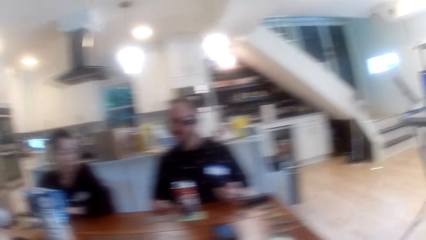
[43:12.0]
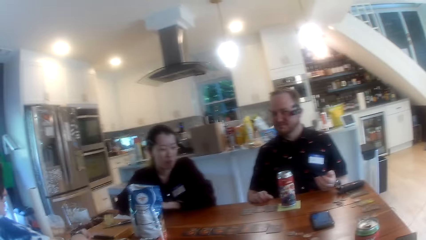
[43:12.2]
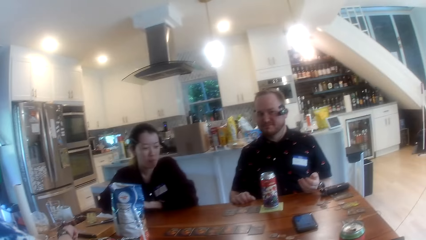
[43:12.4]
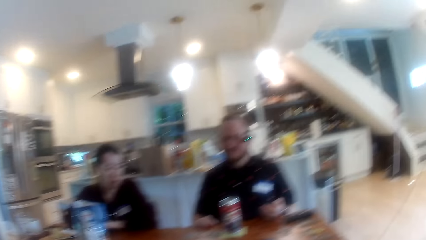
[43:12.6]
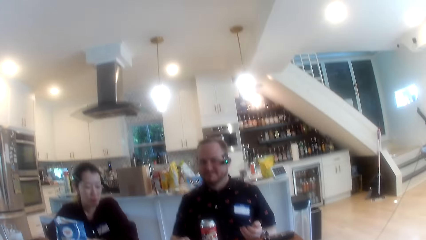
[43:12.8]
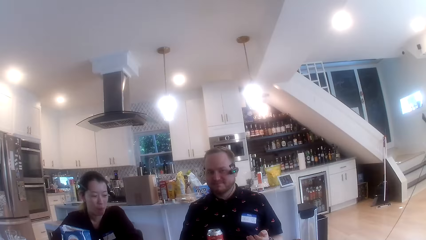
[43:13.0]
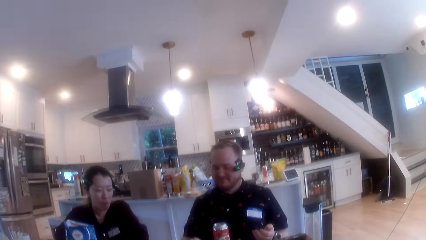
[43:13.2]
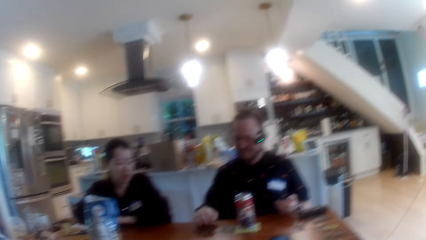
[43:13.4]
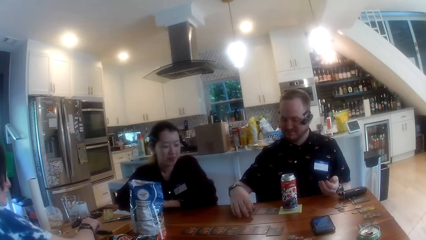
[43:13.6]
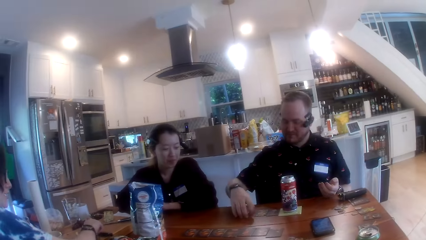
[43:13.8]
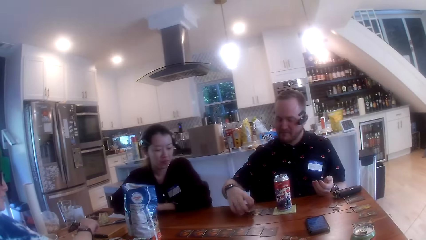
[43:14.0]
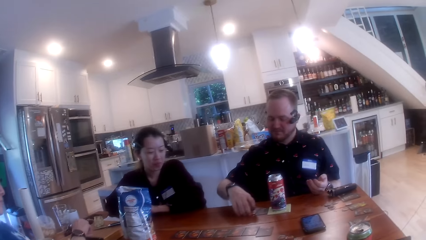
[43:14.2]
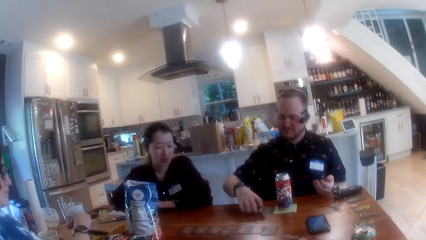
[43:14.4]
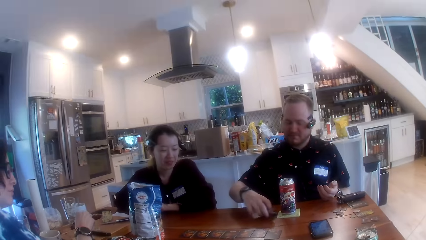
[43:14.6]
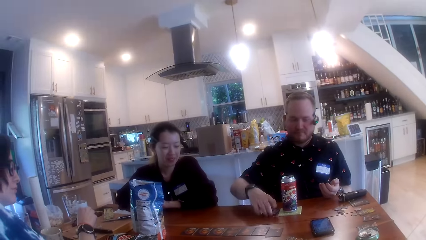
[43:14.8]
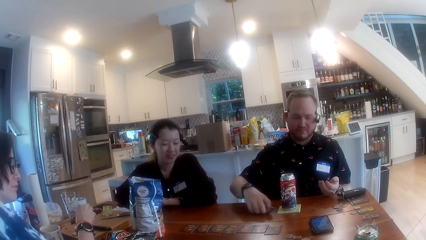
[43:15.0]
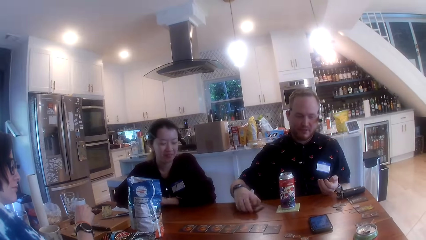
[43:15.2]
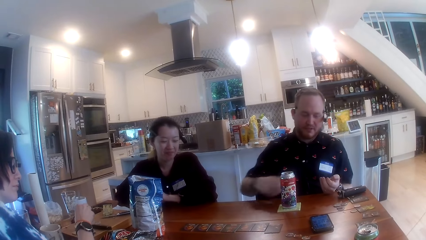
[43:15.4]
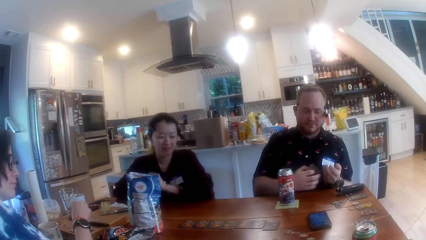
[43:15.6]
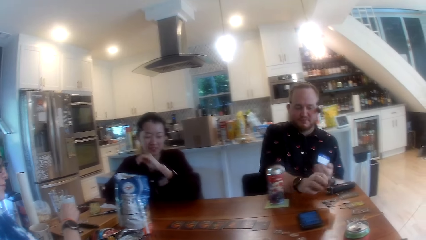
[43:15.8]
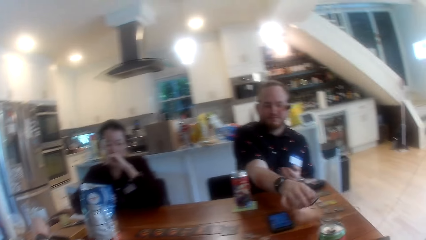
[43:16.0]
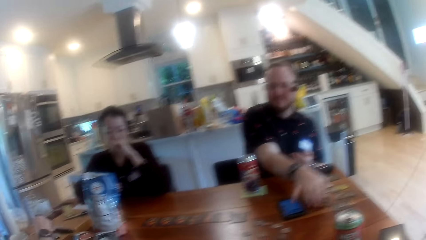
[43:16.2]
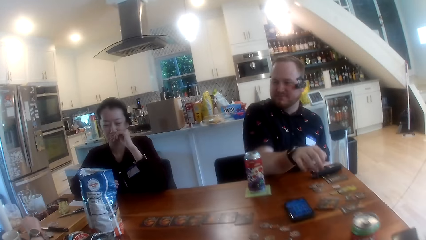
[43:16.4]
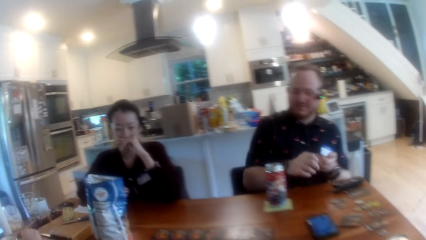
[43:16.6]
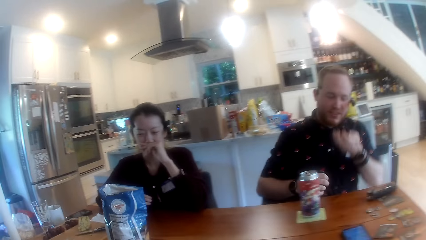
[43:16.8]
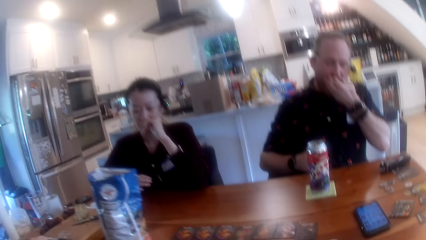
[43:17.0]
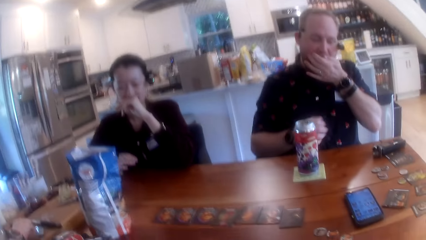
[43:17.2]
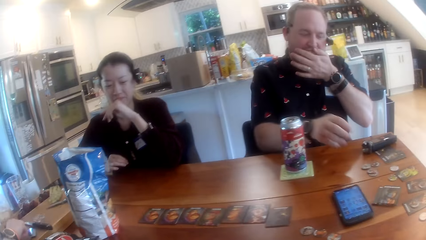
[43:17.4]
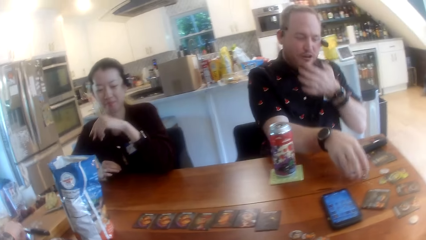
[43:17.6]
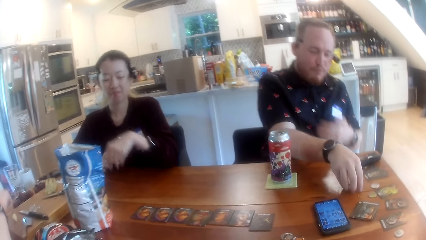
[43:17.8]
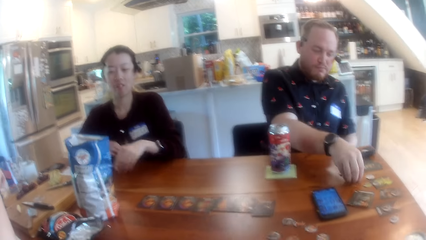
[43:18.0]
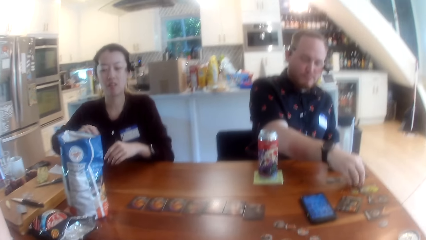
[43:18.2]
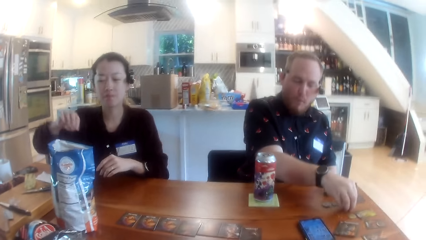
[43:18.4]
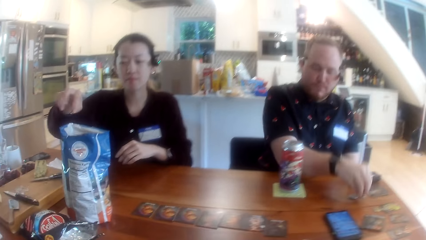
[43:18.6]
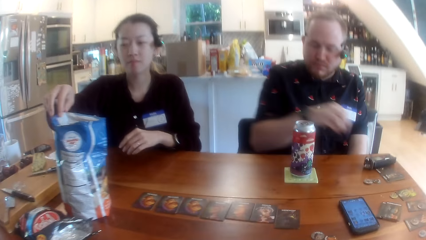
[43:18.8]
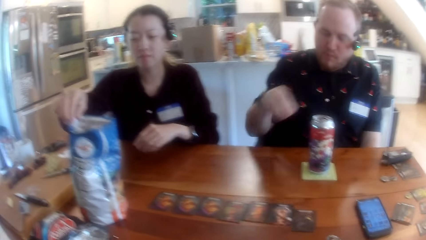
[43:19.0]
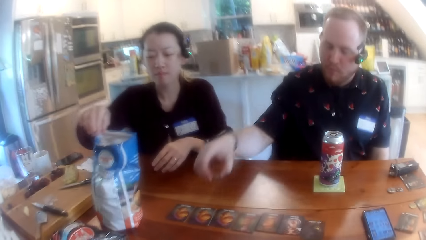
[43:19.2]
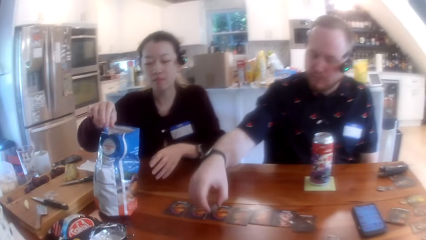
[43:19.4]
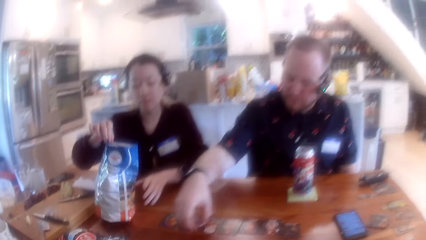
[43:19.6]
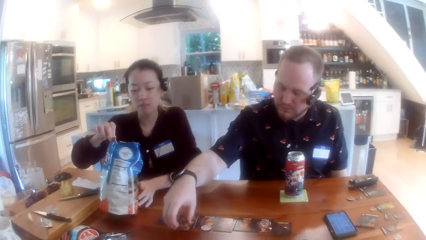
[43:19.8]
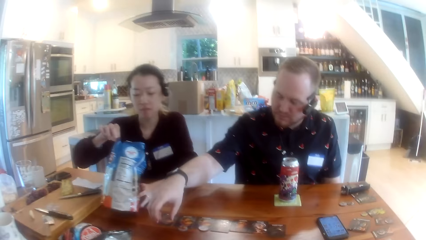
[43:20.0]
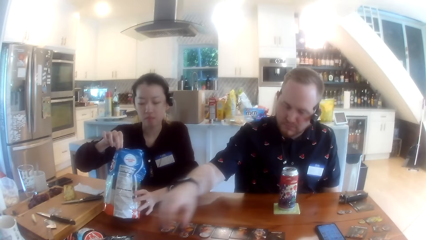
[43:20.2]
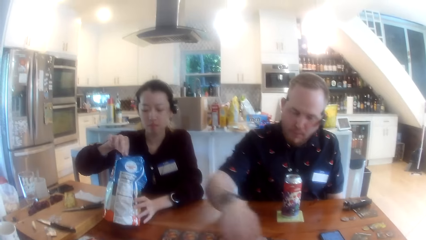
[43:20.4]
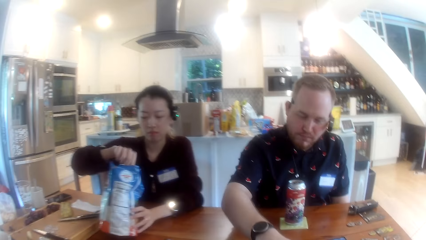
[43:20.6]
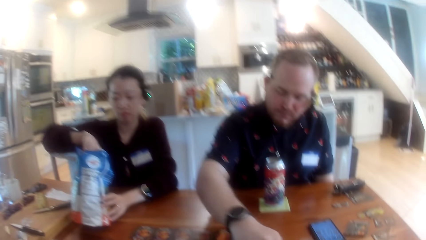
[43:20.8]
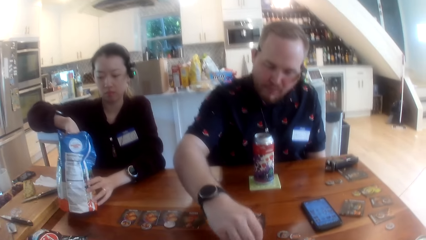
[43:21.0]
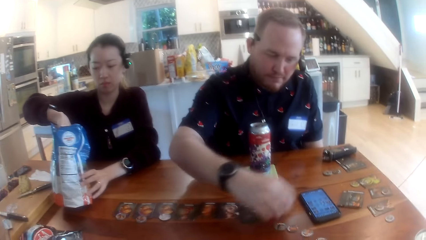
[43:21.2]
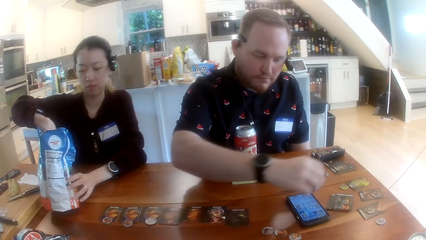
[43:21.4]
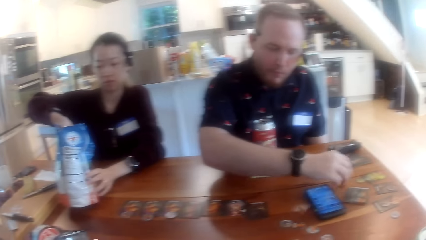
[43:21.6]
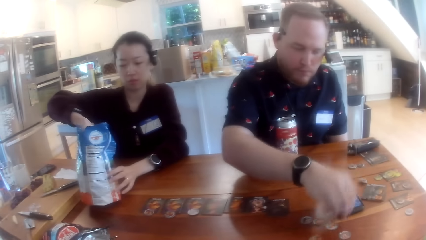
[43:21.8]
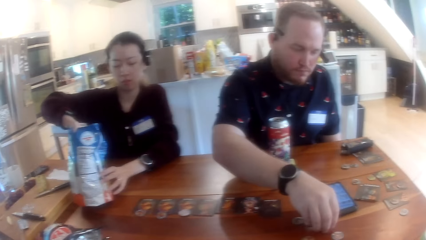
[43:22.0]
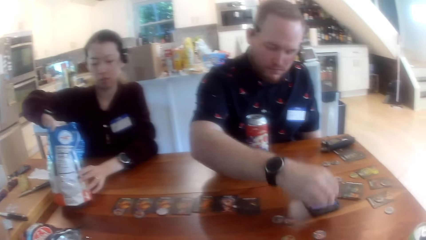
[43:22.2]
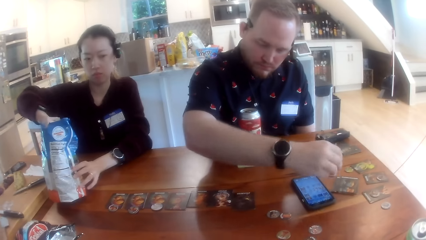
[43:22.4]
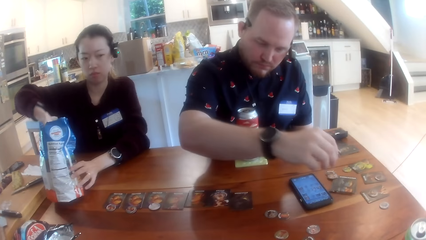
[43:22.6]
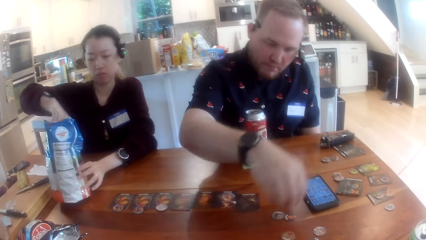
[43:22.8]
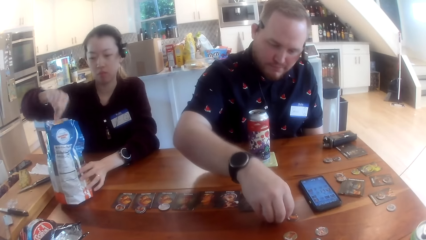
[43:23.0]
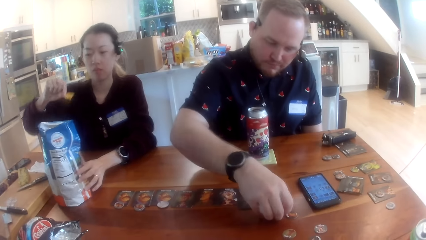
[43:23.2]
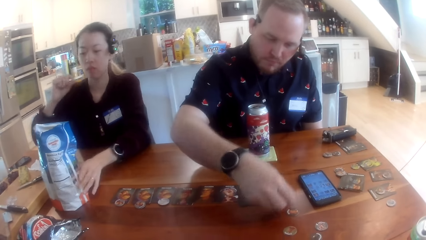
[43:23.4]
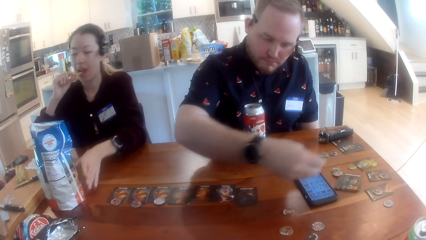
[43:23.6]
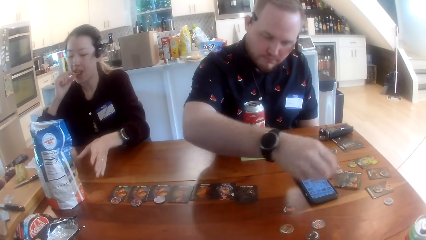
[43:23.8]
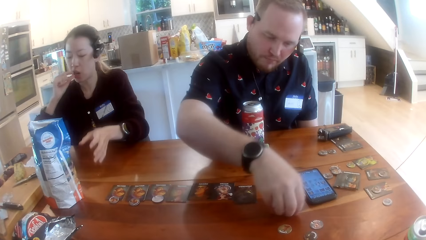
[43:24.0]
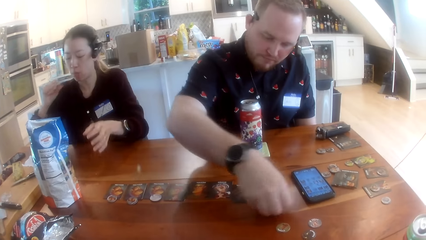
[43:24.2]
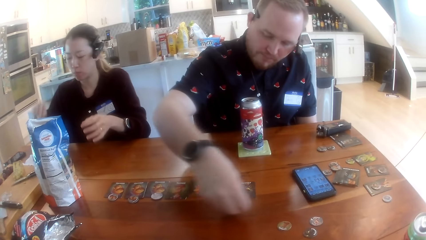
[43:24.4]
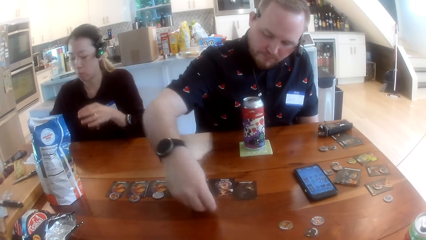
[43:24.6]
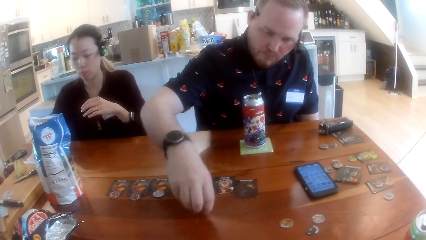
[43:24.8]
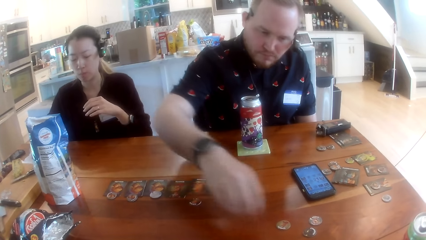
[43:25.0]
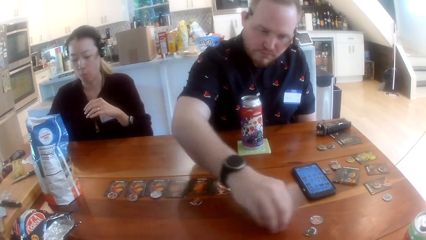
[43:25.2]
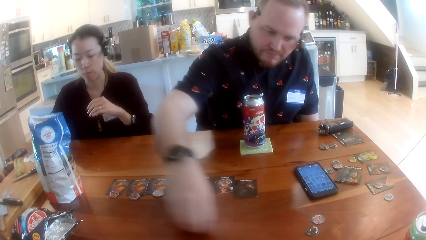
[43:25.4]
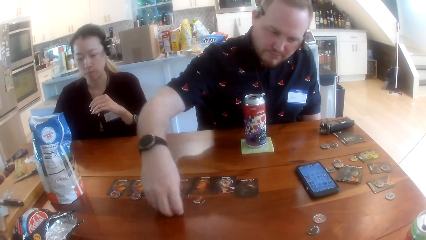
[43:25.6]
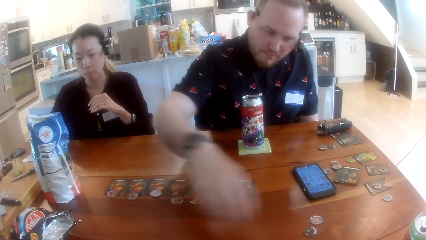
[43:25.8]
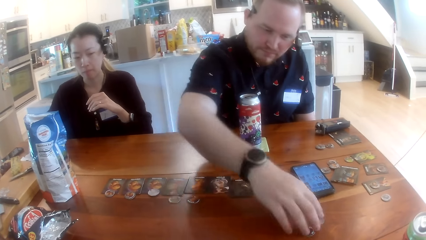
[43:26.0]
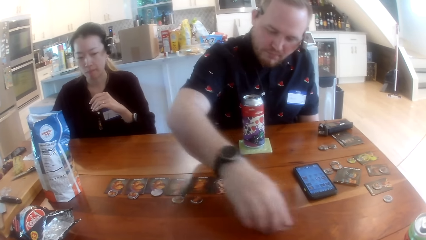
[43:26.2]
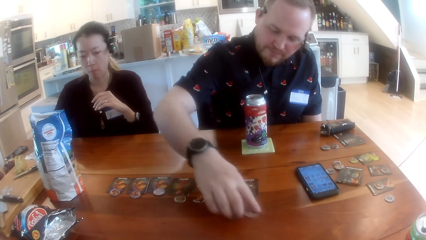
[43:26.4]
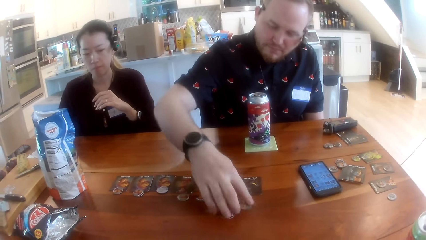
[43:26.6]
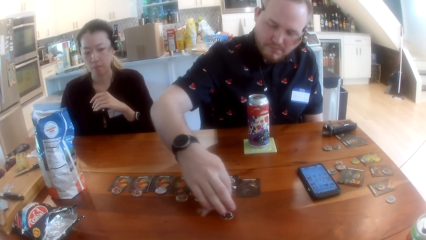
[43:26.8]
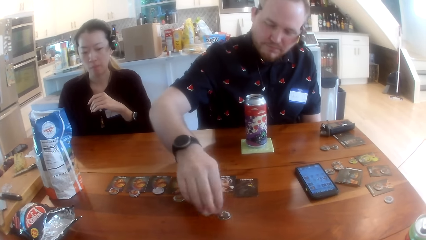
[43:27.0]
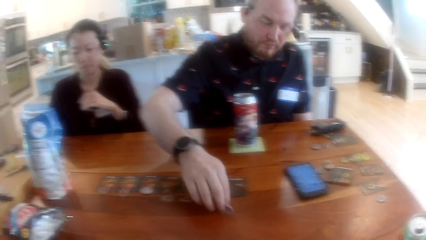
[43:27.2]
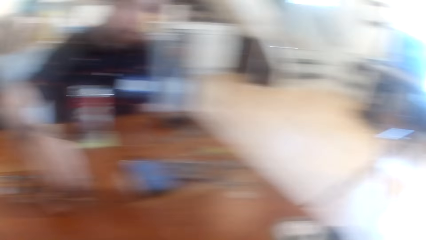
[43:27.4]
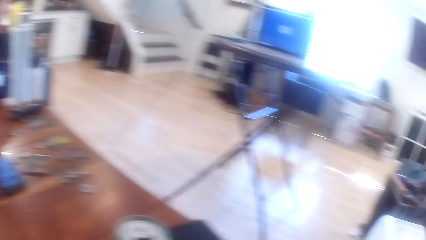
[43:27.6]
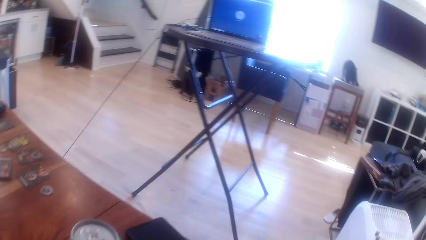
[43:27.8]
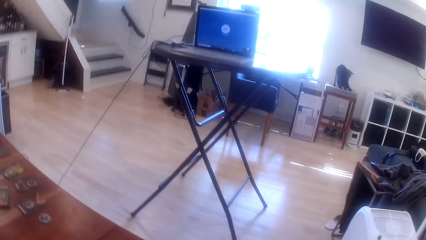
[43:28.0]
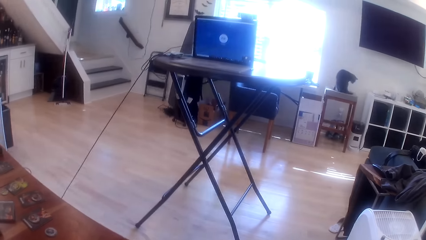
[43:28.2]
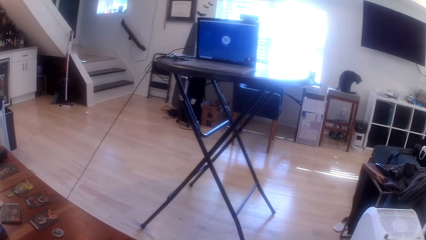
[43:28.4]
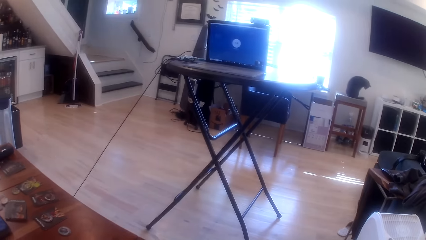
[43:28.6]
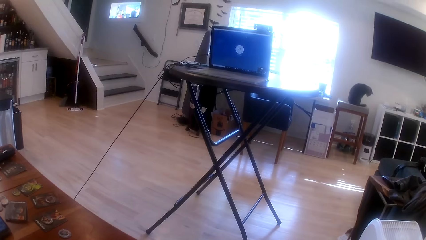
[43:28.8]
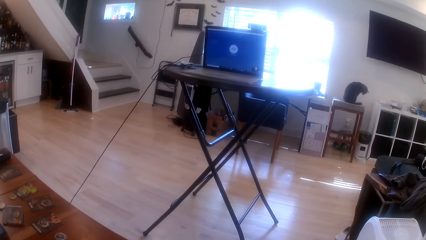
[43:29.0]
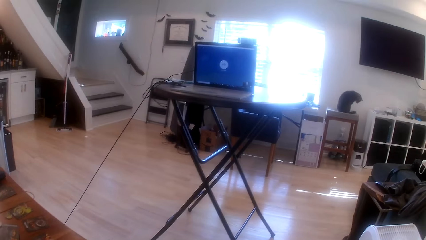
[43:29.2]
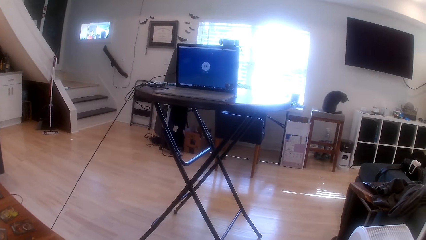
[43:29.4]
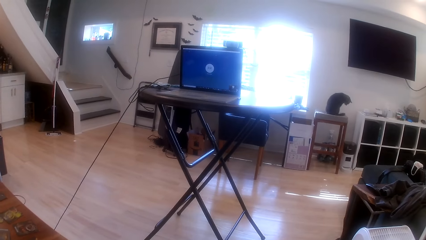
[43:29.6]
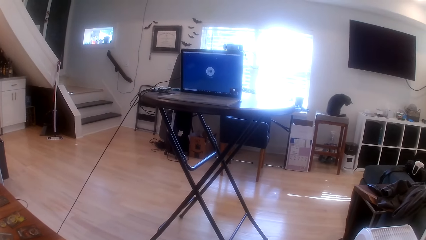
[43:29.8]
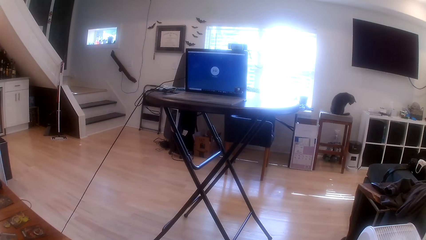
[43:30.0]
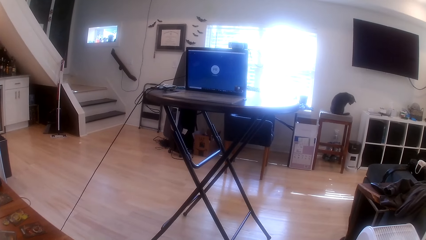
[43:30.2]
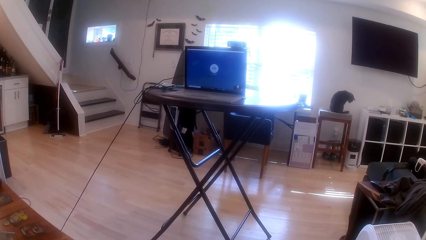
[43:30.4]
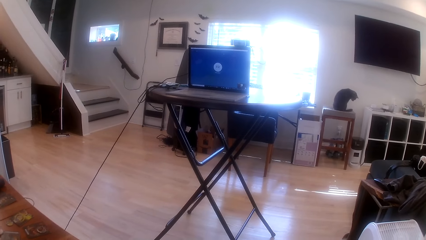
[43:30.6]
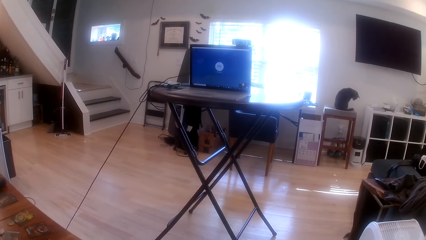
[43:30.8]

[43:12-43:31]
A man picks up some cards on the table with his right hand. A woman touches her face with her left hand. The man drops the cards on the table with his right hand and picks up some game chips on the table with his right hand. The woman pulls the chips bag on the table with her right hand. The man drops the chips on the table with his right hand. The woman holds the chips bag on the table with both hands. The man picks up a game chip on the table with his right hand. Another woman picks chips from the chips bag on the table with her right hand. The man drops the game chip on the table with his right hand, picks up a game chip on the table with his right hand, drops the game chip on the table with his right hand, picks up a game chip on the table with his right hand, drops the game chip on the table with his right hand, picks up a game chip on the table with his right hand, drops the game chip on the table with his right hand, picks up a game chip on the table with his right hand, drops the game chip on the table with his right hand, picks up a game chip on the table with his right hand, drops the game chip on the table with his right hand and switches some game chips on the table with his right hand finger. The camera wearer interacts with the people at the table and looks around.
